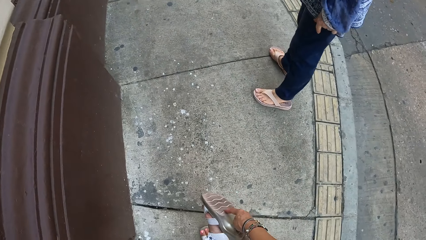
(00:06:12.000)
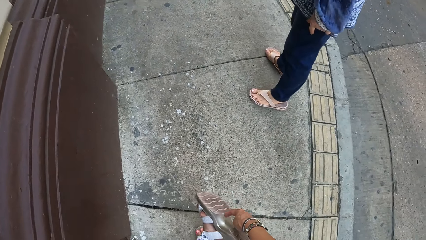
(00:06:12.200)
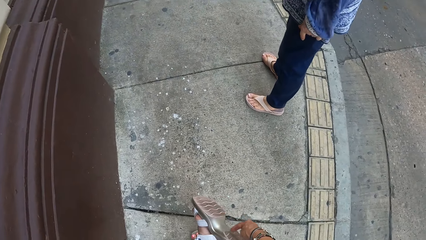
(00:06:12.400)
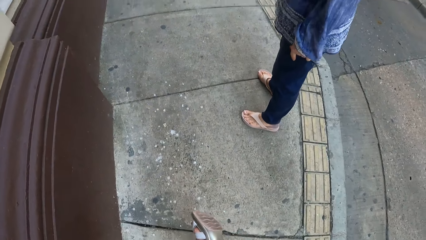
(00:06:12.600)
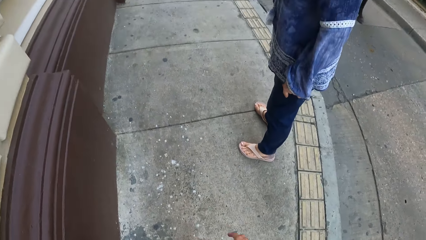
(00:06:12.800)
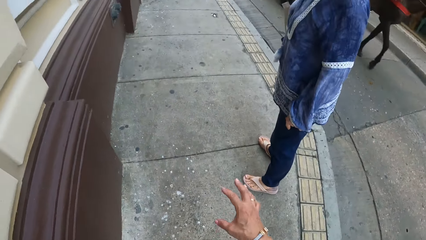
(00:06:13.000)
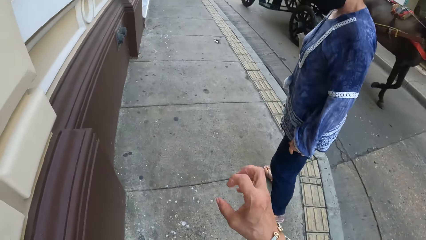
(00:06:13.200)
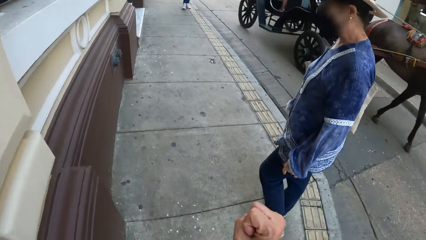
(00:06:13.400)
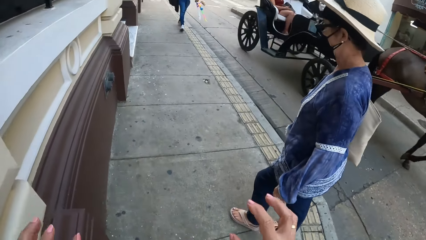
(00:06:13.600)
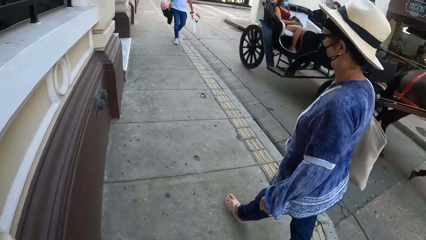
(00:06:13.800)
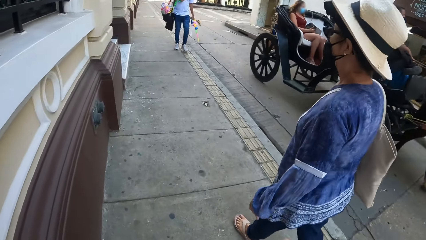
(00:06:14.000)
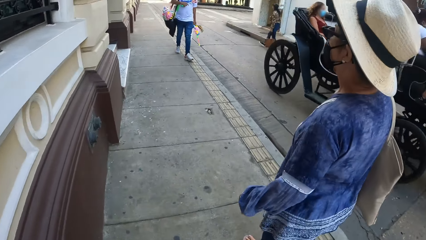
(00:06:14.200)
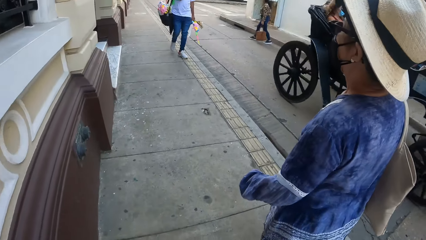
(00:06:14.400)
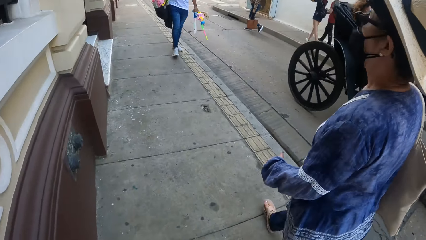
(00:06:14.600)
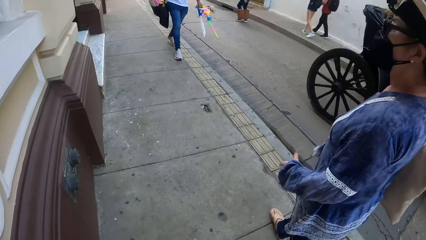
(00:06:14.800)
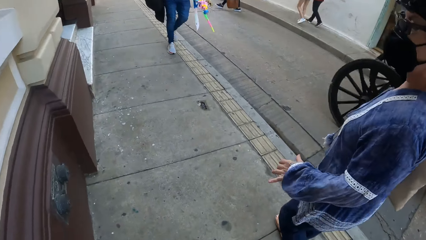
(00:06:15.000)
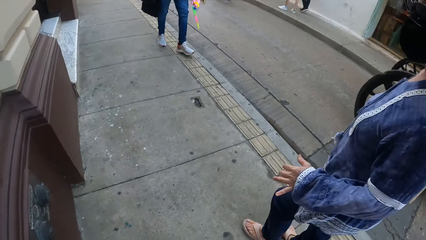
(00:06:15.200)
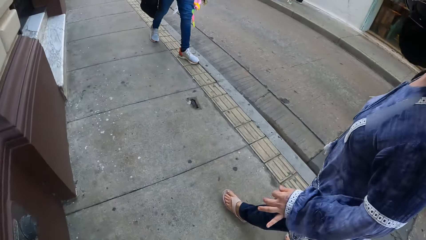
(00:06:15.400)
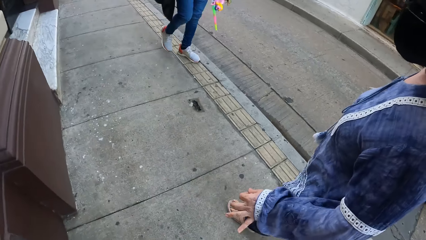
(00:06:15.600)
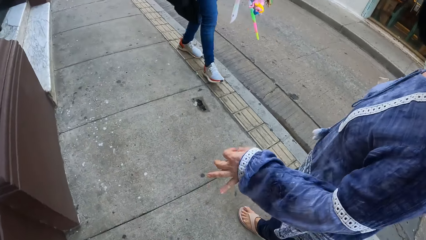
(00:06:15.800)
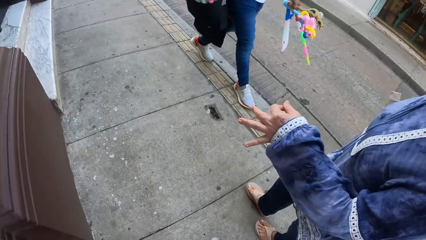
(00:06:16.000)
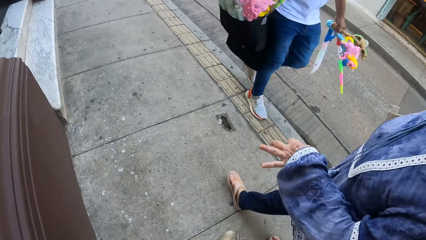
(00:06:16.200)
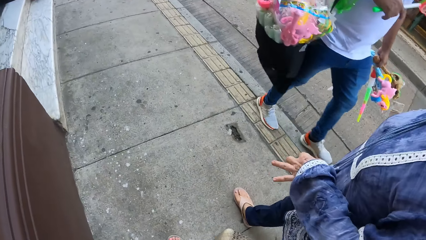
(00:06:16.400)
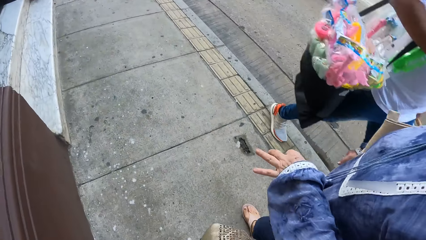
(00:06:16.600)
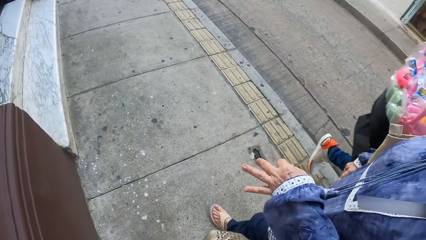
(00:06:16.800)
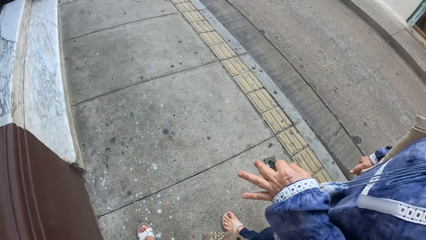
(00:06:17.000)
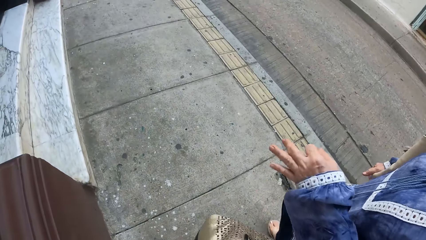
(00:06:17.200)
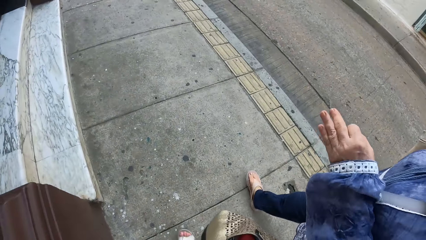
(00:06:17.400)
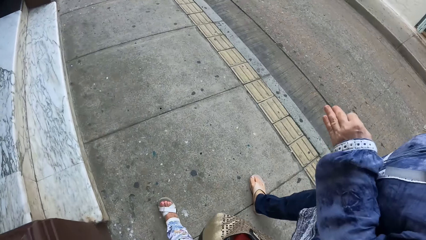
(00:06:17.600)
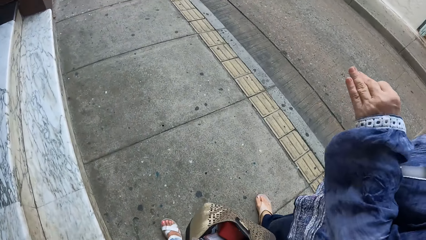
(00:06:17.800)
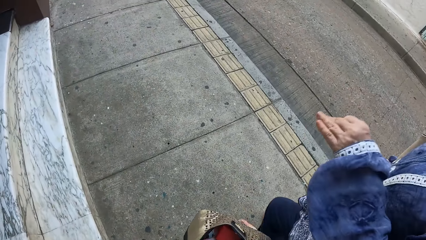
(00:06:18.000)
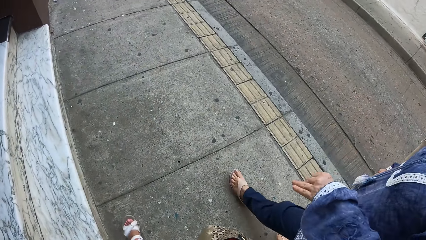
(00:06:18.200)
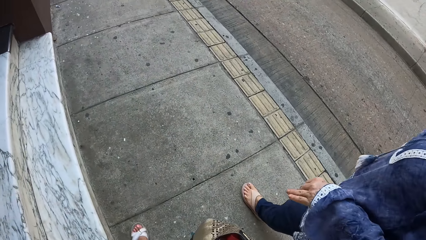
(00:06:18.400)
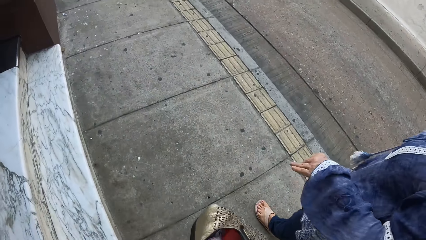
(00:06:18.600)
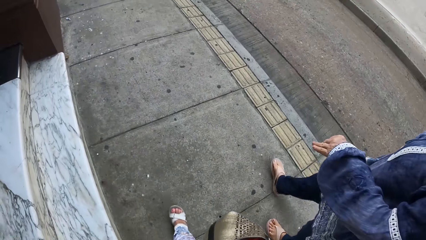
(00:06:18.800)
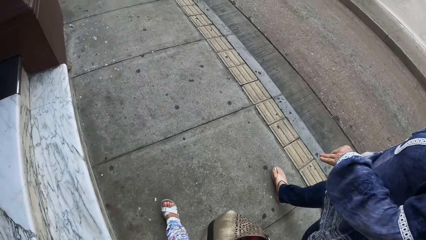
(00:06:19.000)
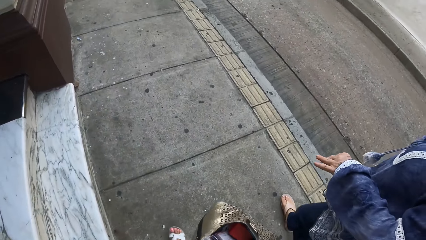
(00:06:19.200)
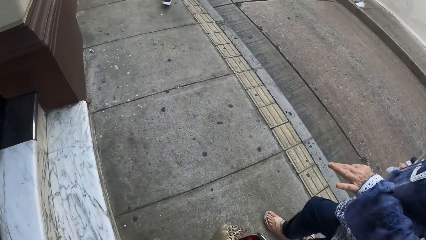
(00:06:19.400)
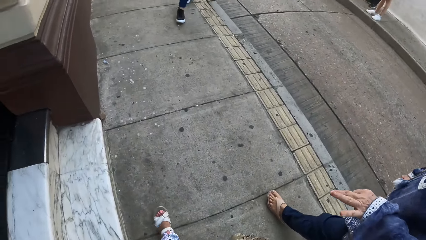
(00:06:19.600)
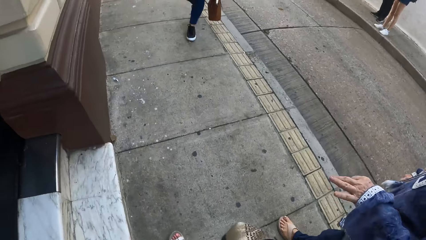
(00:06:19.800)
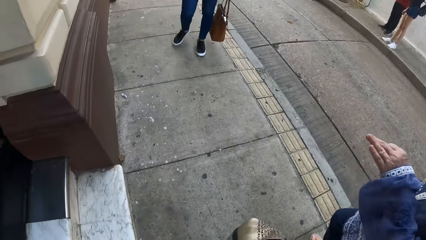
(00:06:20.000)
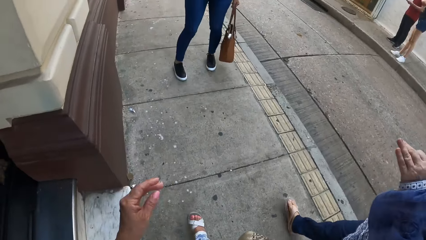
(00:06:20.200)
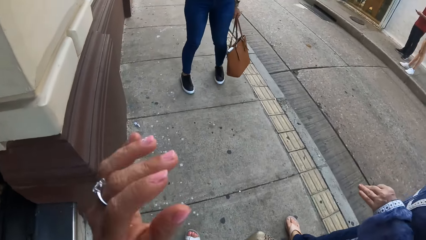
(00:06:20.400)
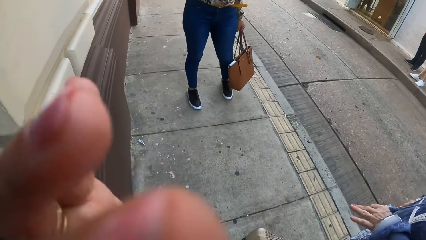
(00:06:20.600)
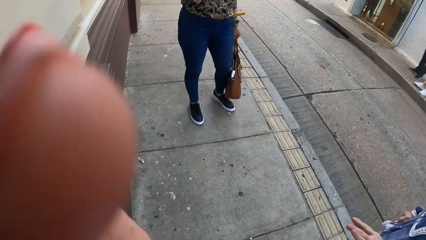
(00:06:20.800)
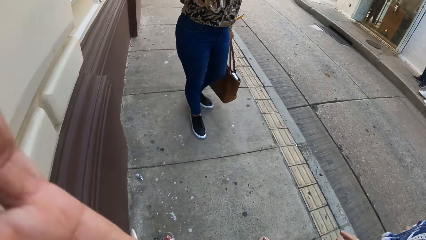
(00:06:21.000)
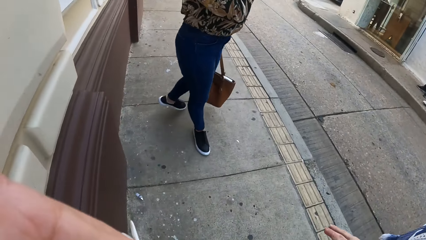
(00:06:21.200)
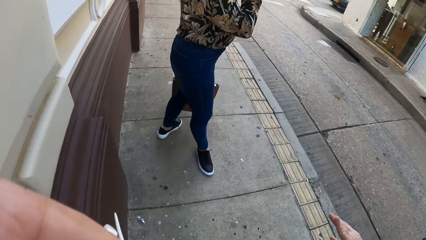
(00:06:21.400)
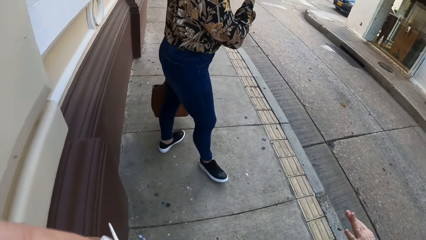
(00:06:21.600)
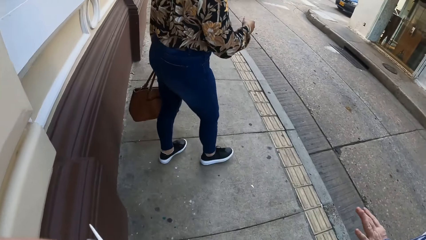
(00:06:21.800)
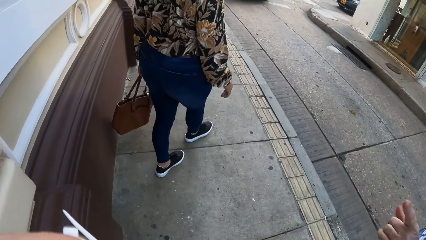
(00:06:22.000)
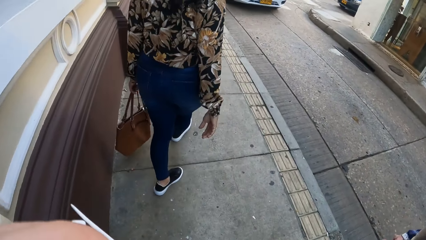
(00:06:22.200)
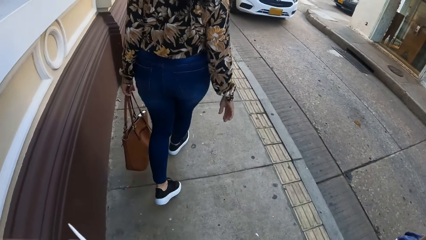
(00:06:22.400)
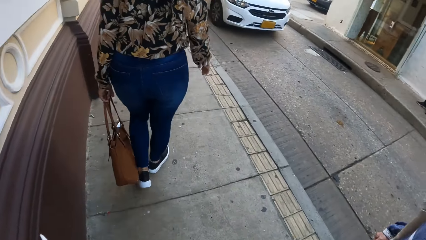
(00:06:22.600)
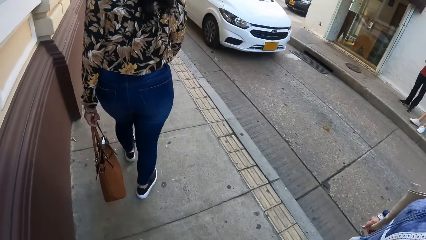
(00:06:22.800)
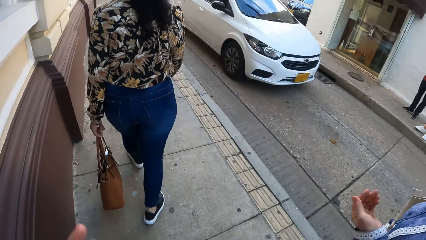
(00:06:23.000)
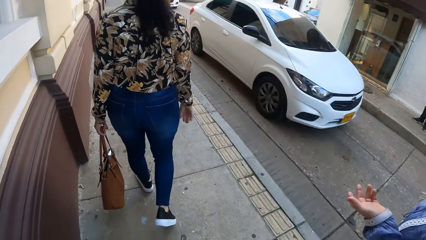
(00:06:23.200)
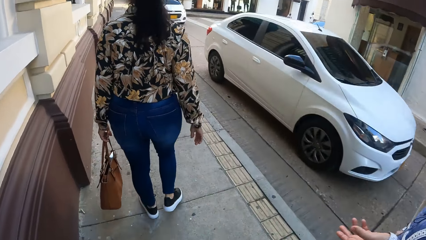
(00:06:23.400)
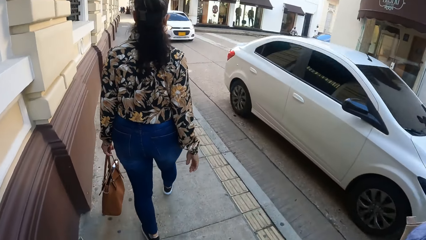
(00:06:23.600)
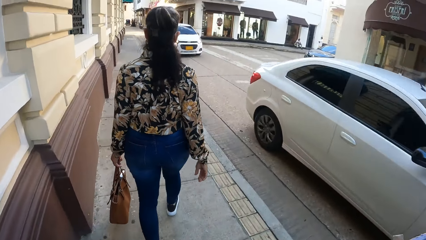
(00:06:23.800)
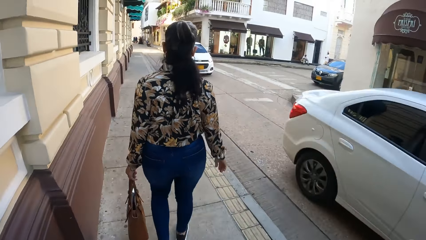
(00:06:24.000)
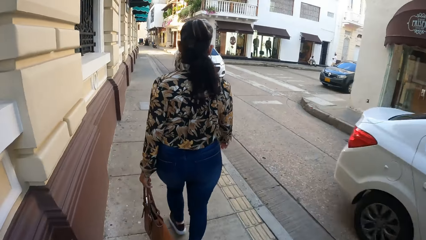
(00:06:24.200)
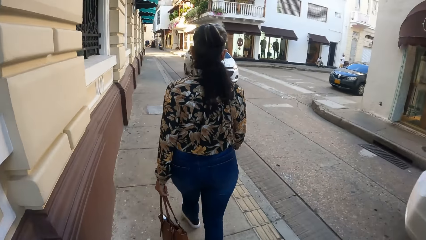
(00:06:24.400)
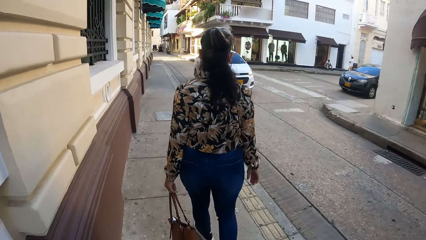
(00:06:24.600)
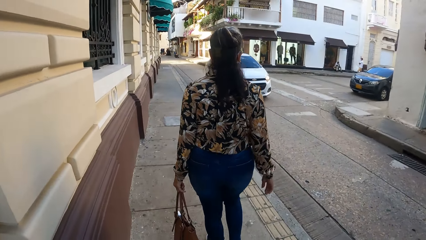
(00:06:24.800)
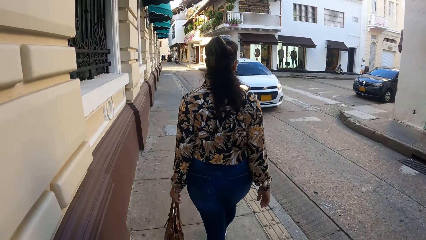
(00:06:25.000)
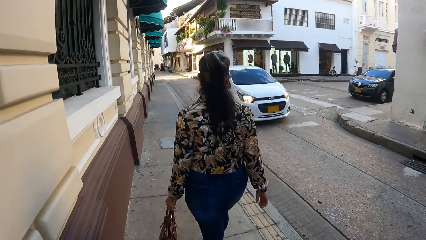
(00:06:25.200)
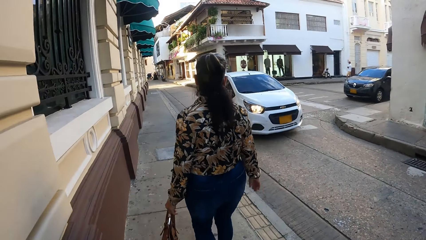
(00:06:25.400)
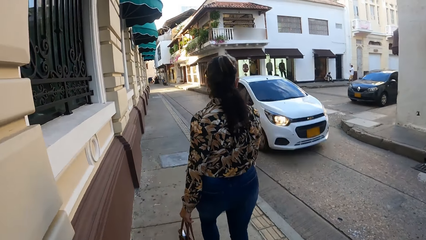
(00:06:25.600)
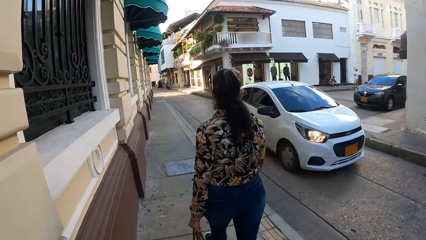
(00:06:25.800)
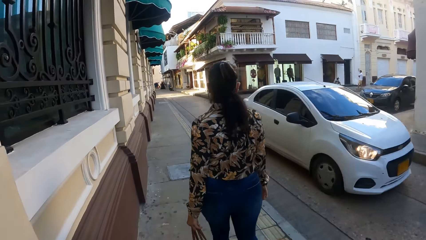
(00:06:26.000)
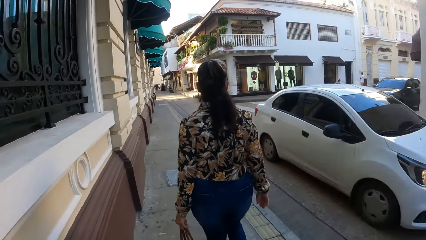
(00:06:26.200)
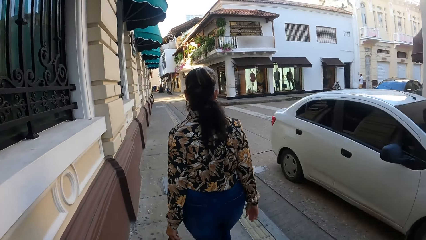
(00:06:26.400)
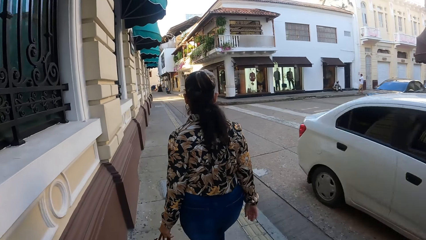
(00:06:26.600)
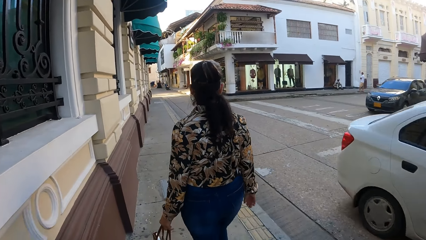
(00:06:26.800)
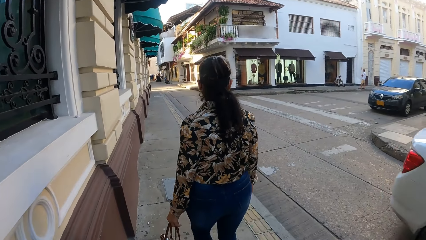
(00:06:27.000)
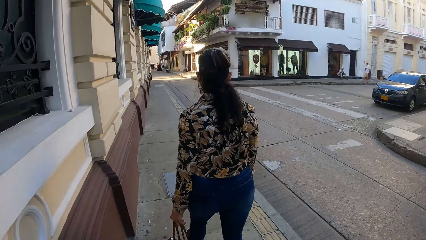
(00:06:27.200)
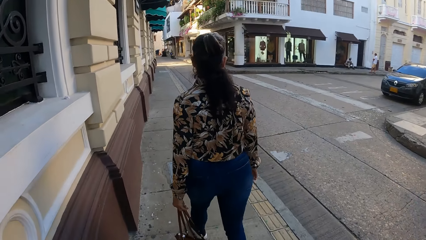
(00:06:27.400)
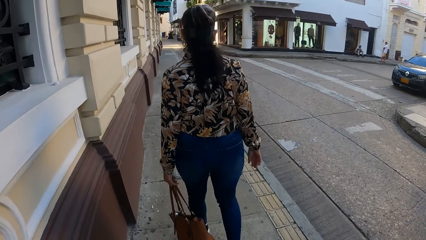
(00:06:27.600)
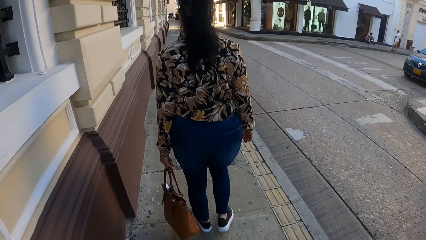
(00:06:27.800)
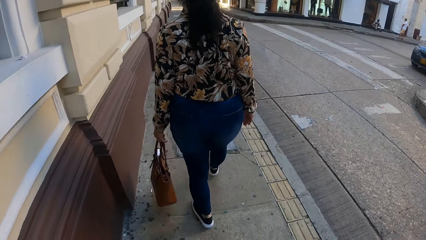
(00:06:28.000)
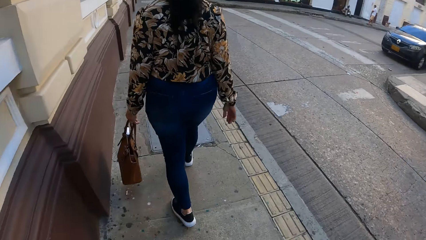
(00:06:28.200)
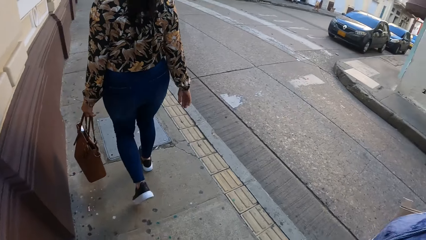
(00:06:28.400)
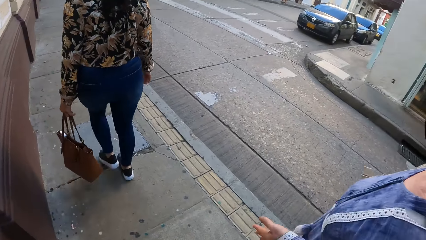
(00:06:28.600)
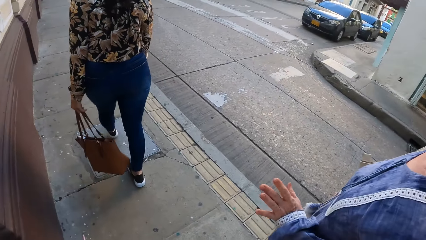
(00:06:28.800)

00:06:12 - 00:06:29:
The camera wearer lifts her leg. She touches her shoe sole. She makes gestures by hand. She walks on the pavement beside a lady. The lady makes gestures by hand. A woman turns around. Another lady walks on the pavement. The other lady lowers her hand from something and walks on the pavement in front of the camera wearer.
